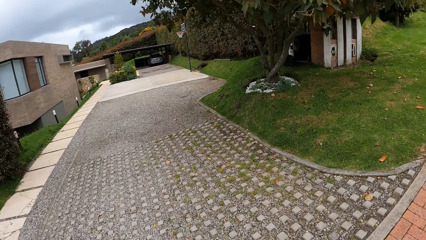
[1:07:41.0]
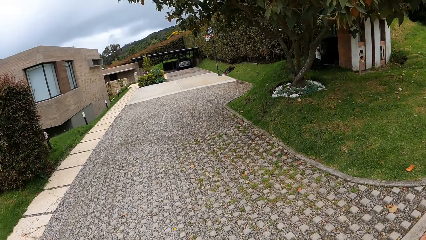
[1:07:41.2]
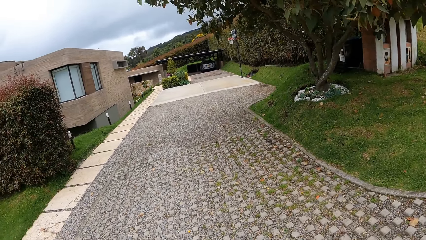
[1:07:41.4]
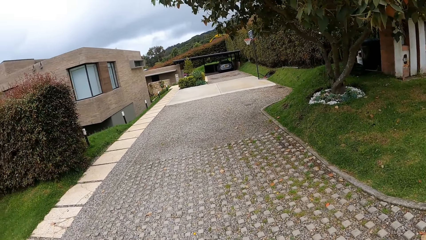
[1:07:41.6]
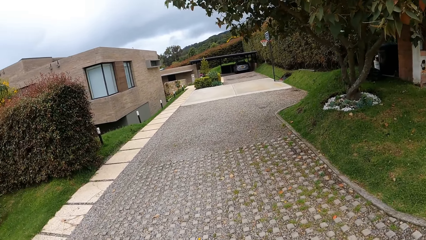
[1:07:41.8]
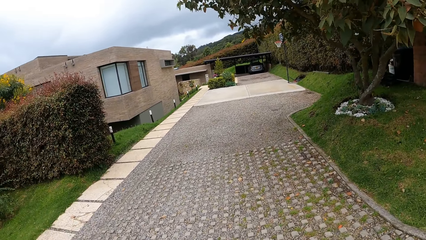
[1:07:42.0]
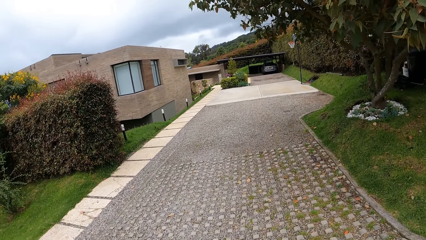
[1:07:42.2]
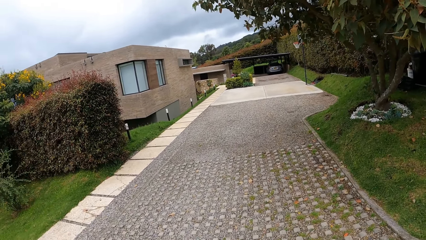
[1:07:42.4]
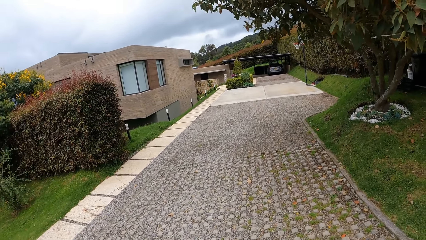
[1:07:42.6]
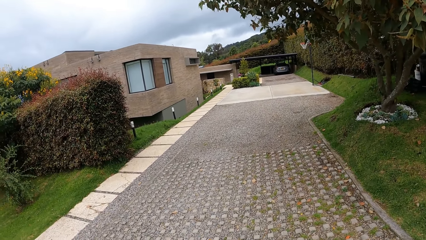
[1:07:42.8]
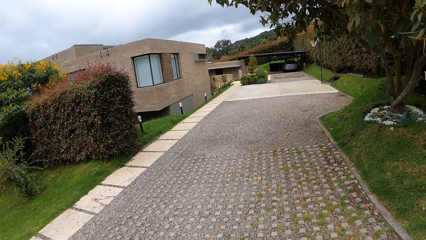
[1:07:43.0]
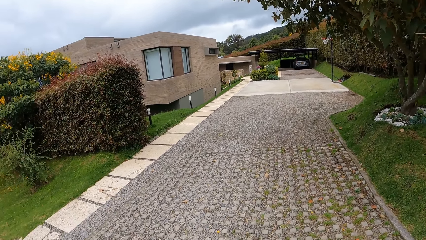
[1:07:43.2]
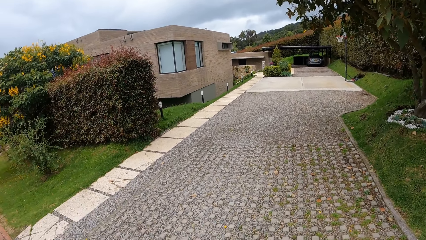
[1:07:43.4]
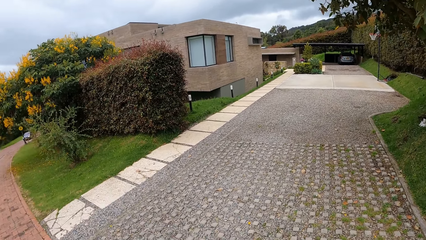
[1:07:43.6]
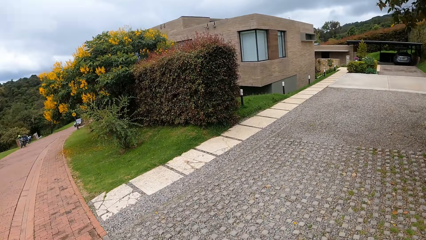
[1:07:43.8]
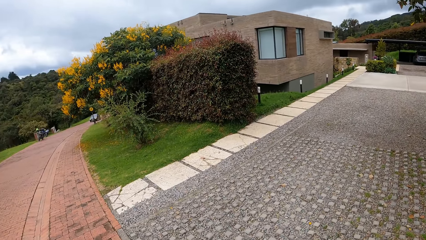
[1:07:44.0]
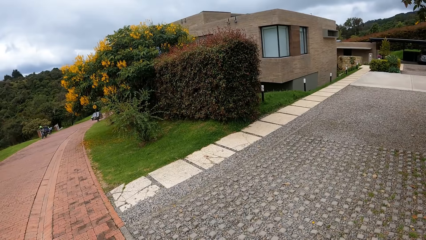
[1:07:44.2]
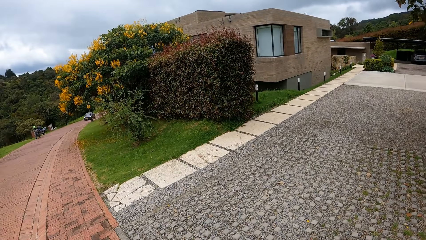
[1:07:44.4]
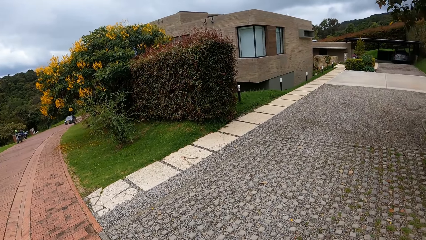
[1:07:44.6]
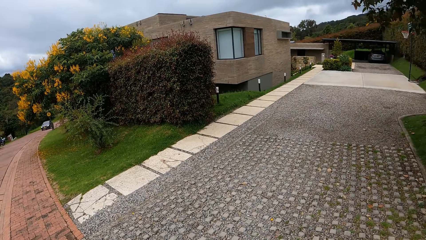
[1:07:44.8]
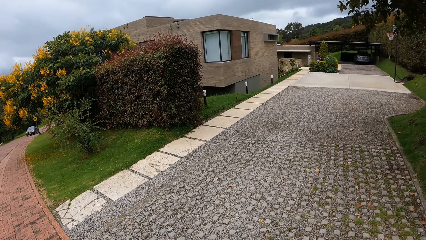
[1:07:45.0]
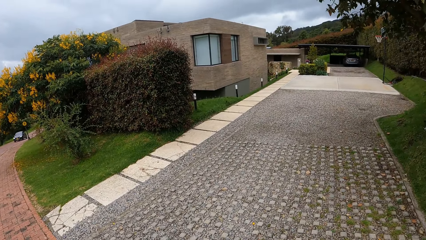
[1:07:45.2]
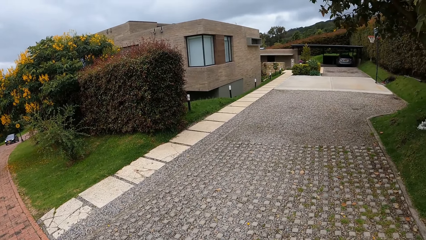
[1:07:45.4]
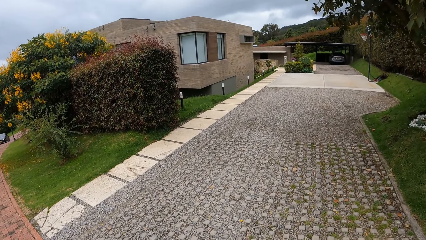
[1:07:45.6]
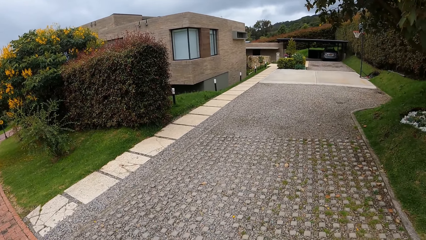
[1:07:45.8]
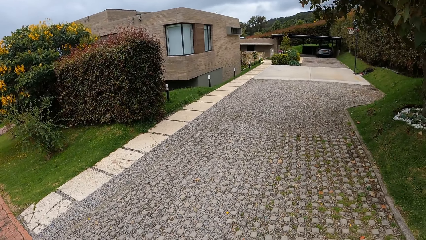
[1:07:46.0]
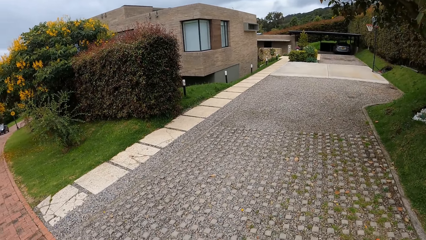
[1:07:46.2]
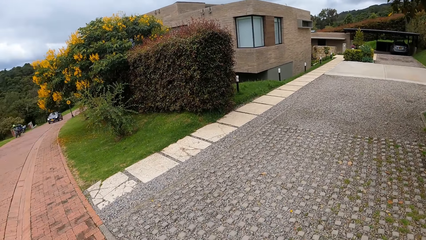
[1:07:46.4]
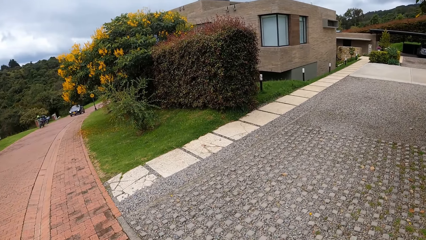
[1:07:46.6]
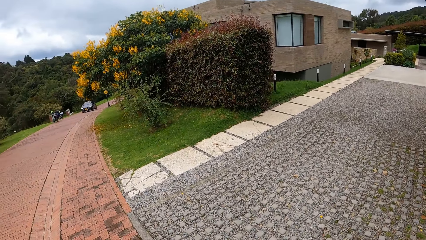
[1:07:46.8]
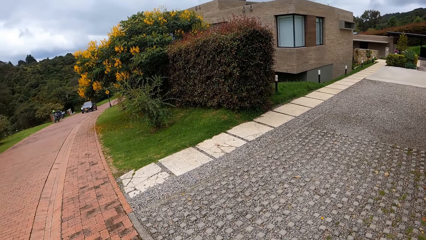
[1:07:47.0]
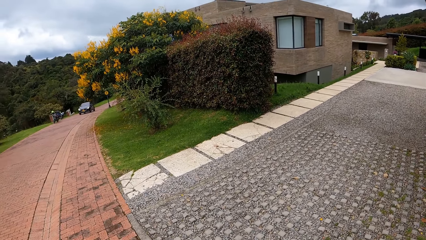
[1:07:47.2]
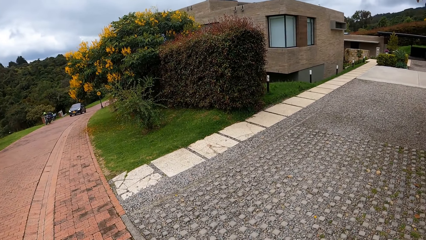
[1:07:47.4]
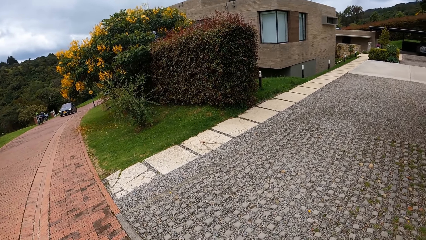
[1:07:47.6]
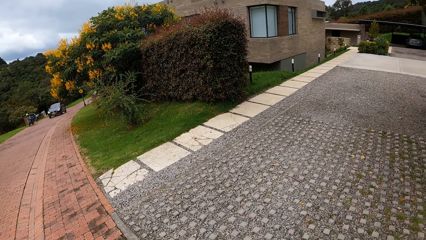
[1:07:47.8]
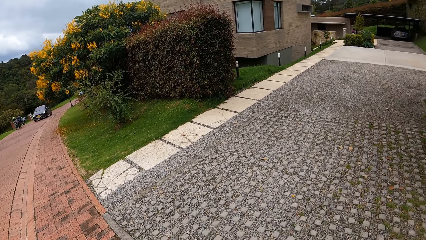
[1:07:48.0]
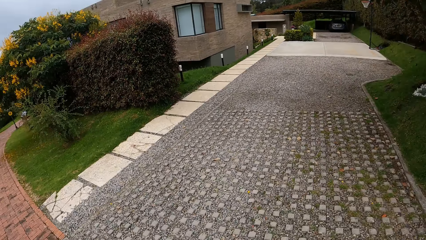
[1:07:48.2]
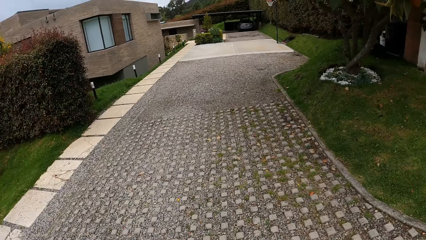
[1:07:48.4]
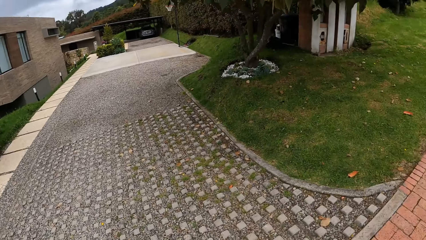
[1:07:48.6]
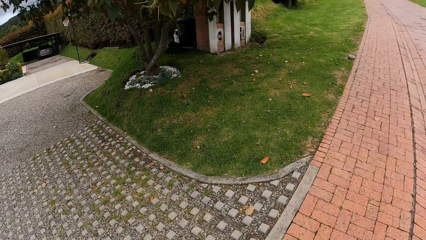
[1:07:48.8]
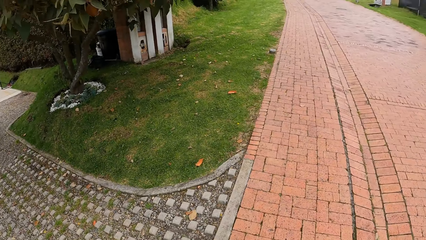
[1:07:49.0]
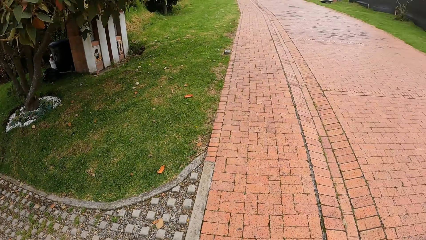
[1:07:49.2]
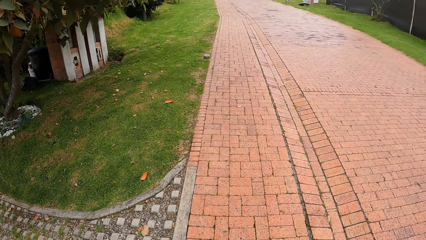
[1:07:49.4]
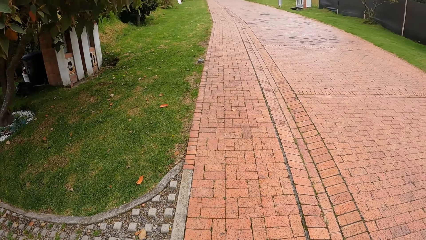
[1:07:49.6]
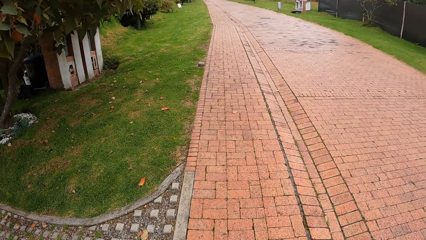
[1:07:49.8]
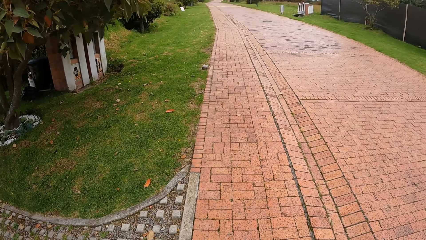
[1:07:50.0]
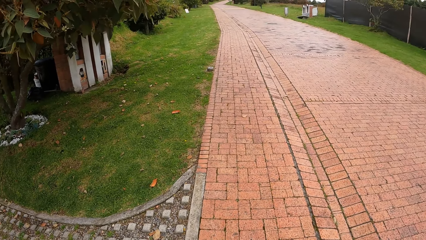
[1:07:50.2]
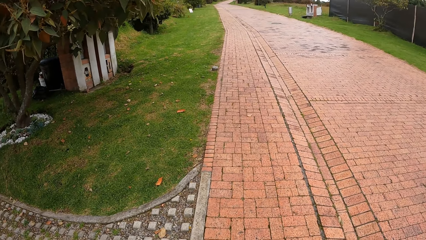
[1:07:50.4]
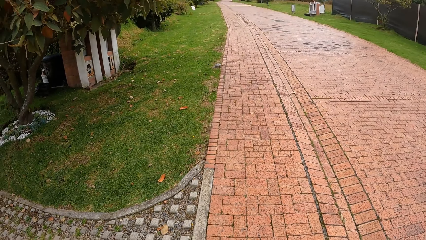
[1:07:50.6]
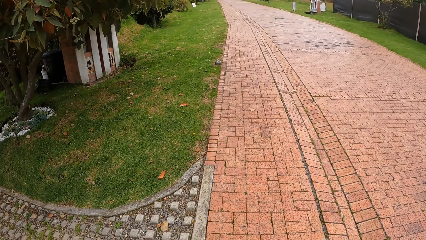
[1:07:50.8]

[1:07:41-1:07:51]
The camera wearer walks at the sidewalk.
